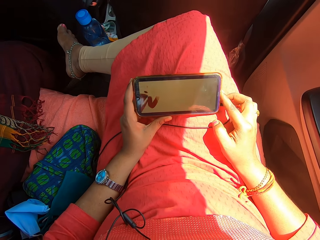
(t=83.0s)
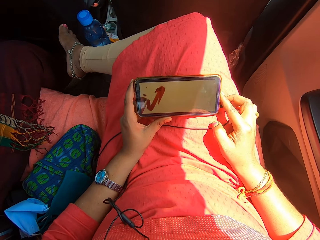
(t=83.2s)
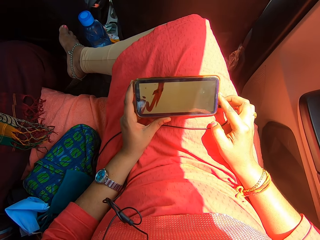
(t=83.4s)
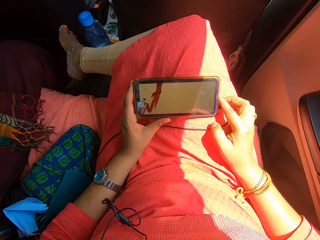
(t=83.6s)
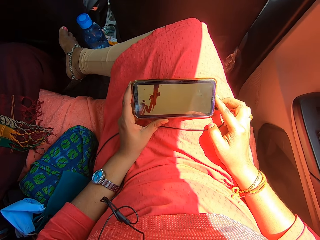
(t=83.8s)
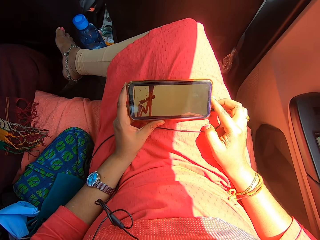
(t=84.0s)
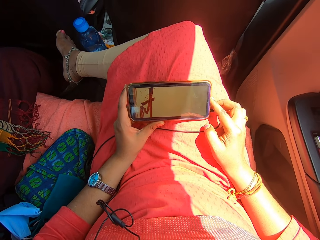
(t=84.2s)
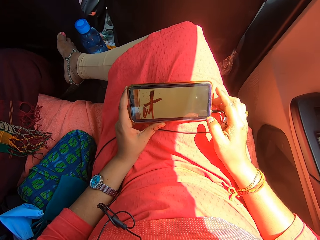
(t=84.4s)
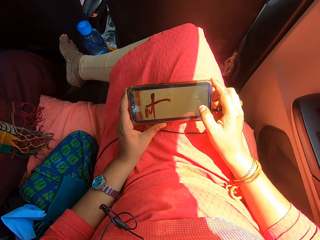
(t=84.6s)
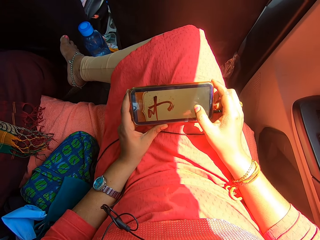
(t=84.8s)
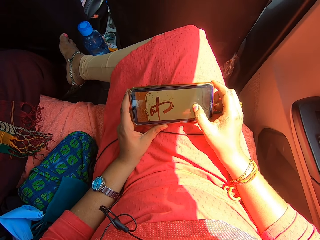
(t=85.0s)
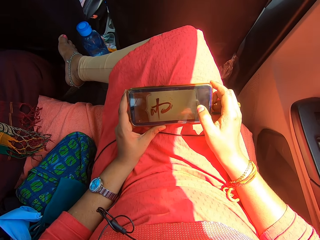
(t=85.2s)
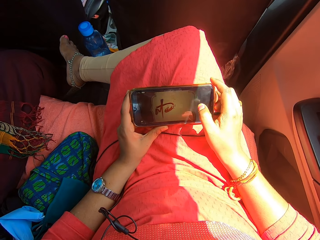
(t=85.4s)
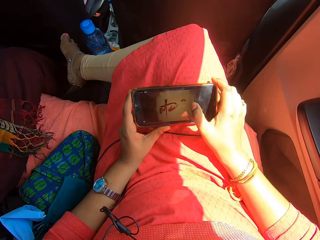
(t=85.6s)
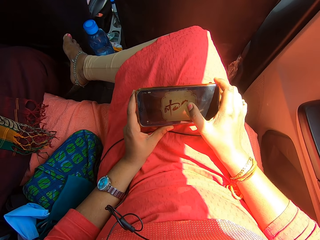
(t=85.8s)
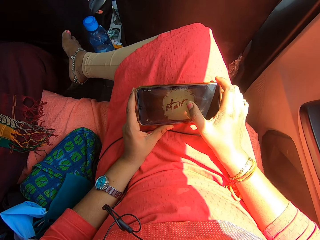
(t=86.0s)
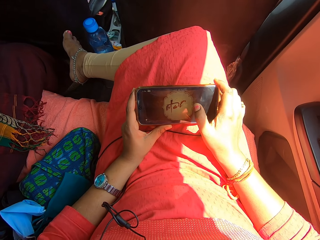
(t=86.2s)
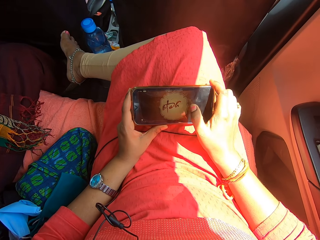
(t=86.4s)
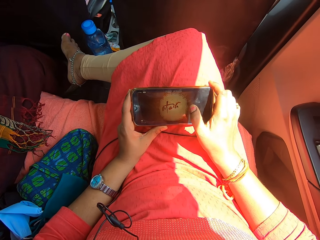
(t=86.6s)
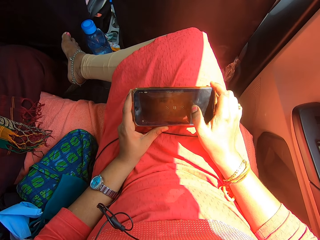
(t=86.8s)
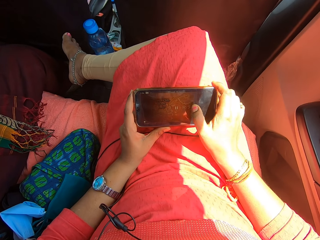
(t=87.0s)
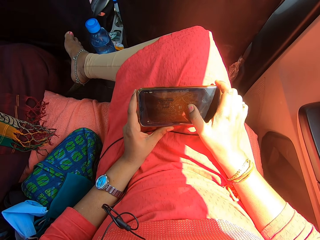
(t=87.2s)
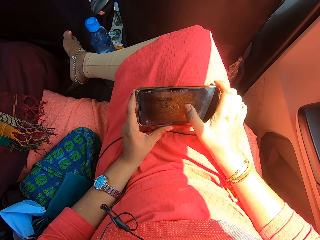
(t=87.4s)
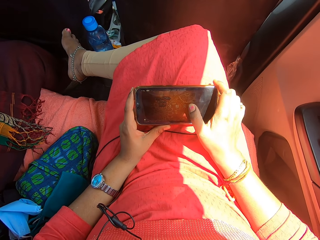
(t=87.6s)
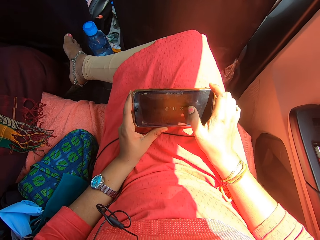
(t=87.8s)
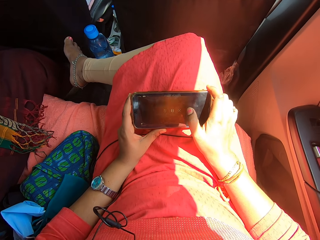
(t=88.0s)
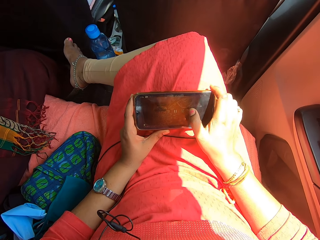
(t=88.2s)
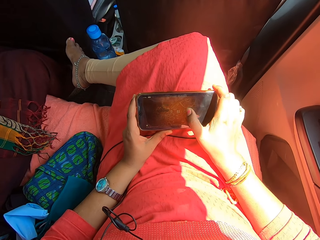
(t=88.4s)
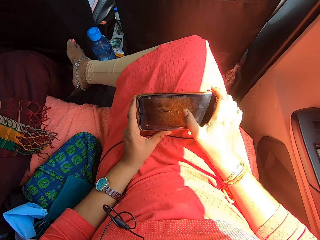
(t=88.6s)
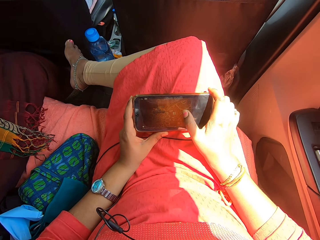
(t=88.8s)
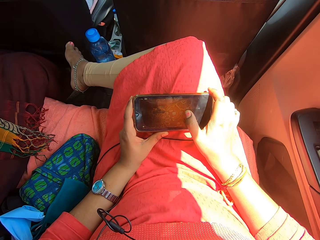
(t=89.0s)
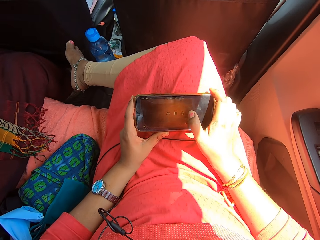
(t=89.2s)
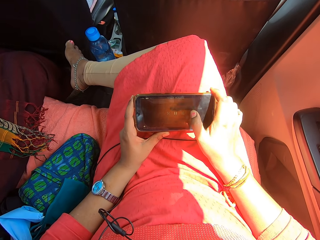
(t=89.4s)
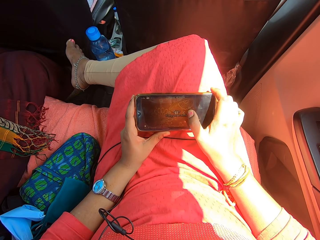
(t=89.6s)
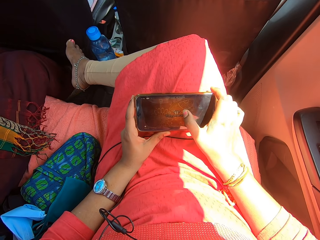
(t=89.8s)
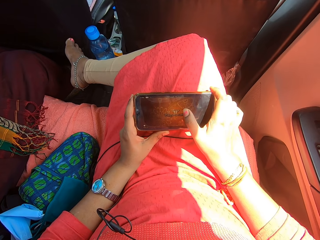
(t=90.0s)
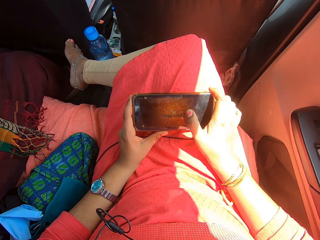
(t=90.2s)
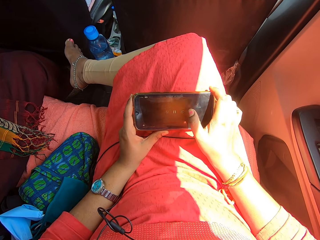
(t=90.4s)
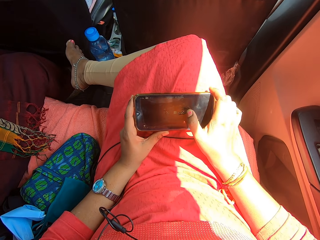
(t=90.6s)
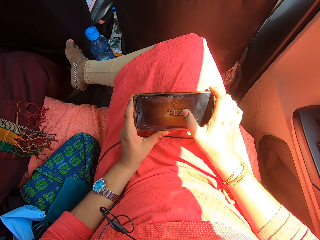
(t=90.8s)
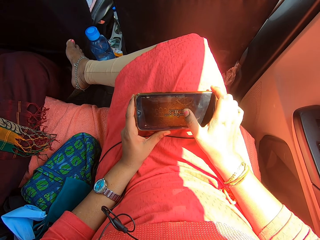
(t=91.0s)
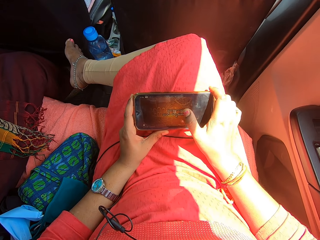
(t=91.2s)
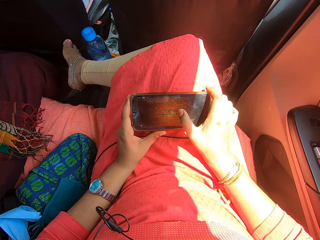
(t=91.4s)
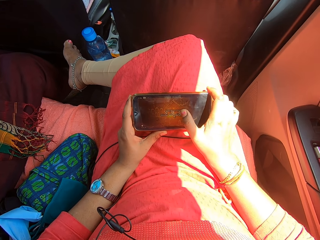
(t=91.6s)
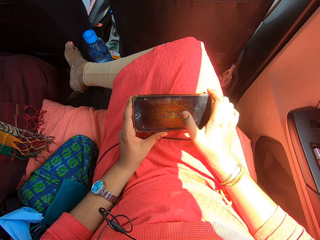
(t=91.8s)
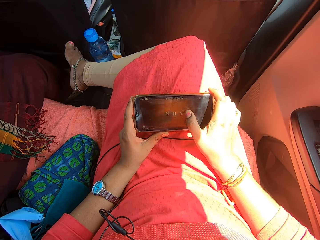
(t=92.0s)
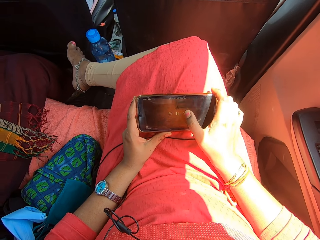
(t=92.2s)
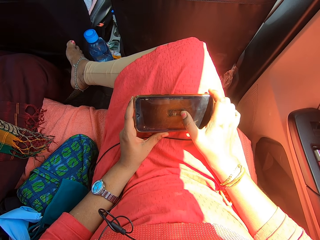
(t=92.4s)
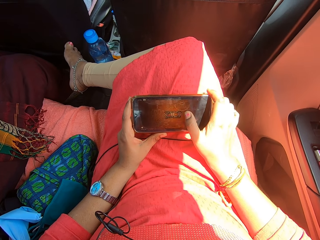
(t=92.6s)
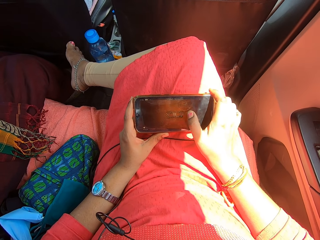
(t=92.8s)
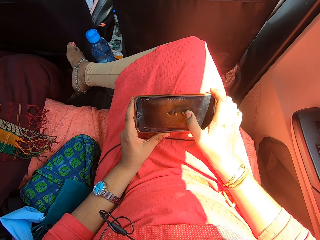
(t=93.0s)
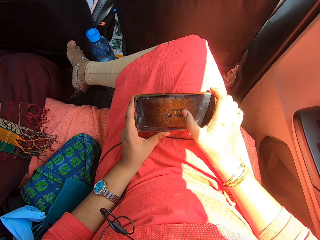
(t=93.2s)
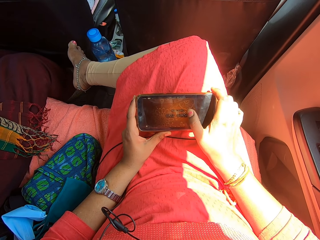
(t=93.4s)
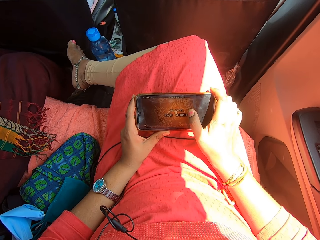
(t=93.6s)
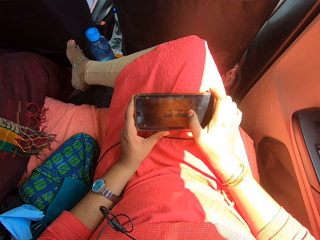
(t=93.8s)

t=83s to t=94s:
The camera wearer operates the mobile phone.

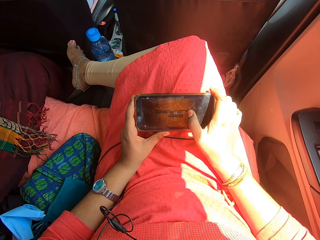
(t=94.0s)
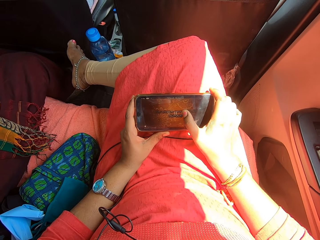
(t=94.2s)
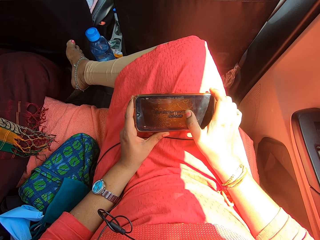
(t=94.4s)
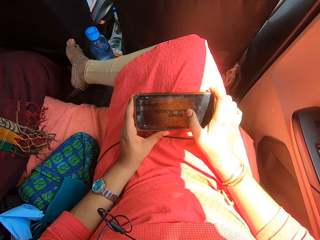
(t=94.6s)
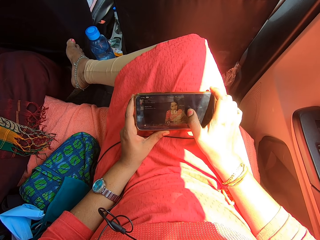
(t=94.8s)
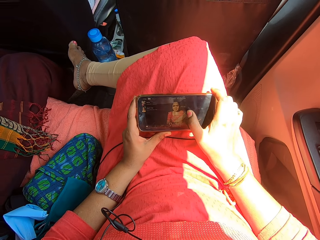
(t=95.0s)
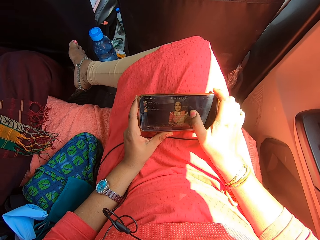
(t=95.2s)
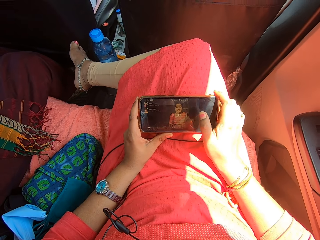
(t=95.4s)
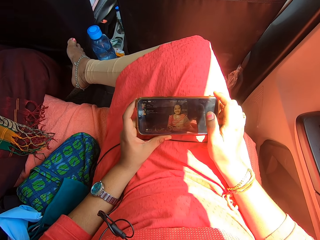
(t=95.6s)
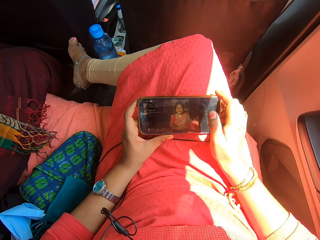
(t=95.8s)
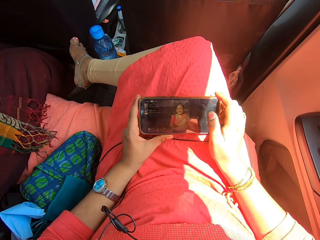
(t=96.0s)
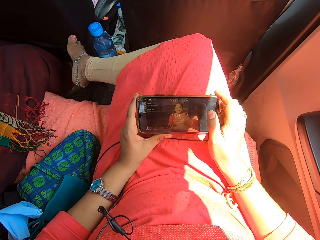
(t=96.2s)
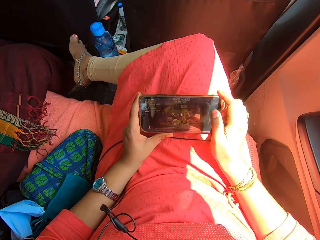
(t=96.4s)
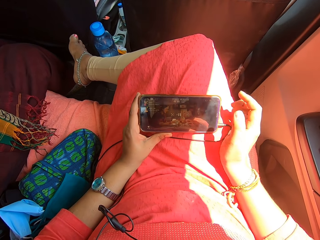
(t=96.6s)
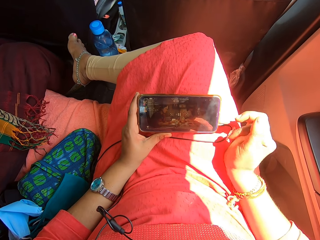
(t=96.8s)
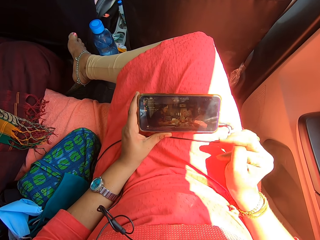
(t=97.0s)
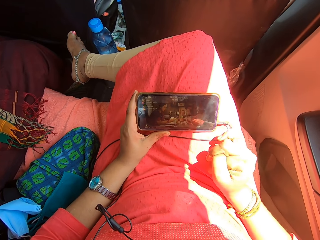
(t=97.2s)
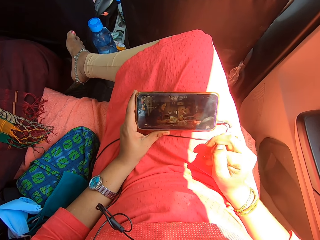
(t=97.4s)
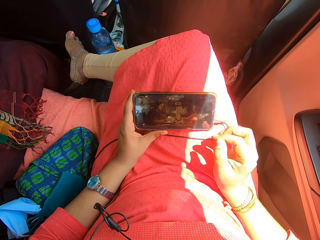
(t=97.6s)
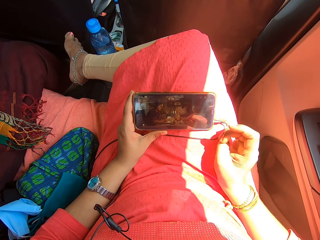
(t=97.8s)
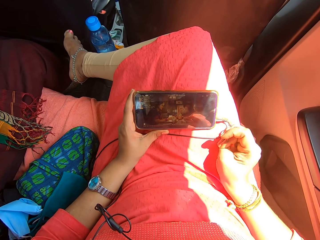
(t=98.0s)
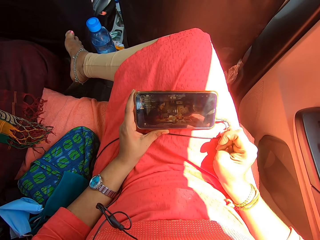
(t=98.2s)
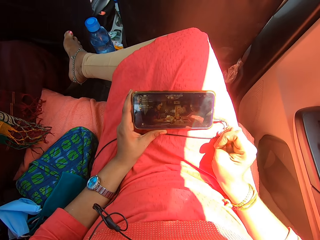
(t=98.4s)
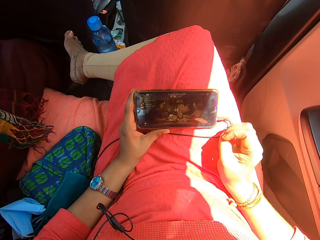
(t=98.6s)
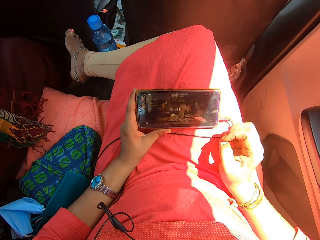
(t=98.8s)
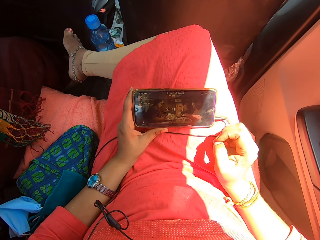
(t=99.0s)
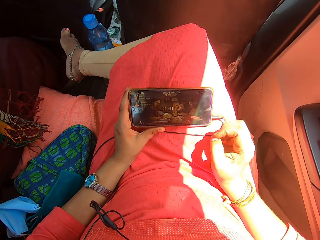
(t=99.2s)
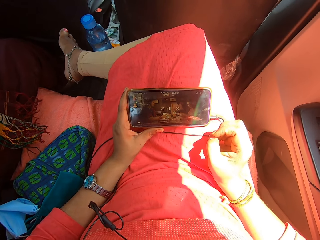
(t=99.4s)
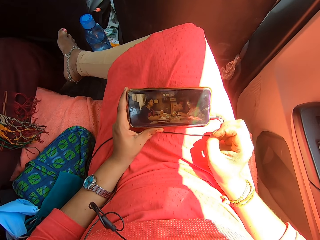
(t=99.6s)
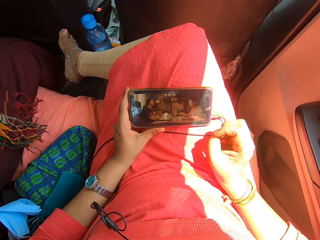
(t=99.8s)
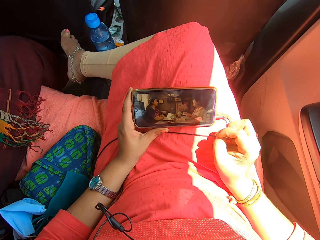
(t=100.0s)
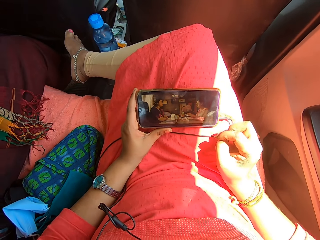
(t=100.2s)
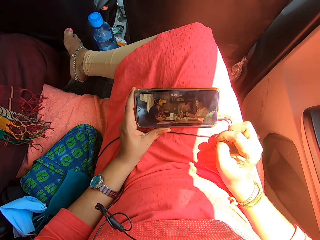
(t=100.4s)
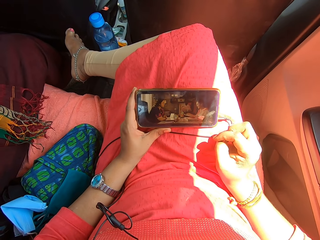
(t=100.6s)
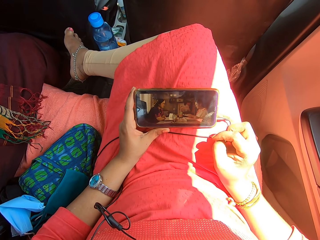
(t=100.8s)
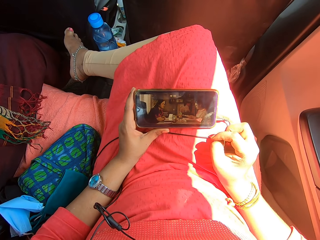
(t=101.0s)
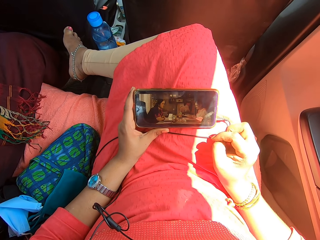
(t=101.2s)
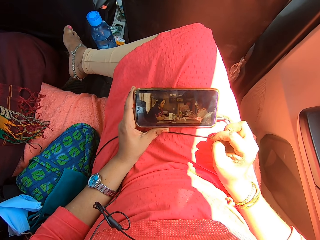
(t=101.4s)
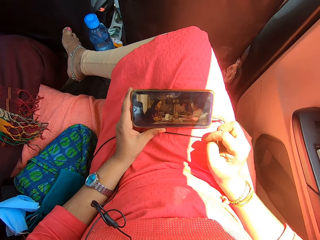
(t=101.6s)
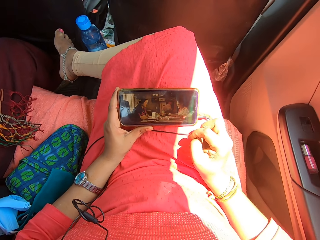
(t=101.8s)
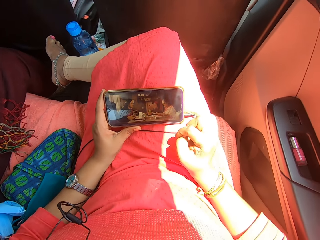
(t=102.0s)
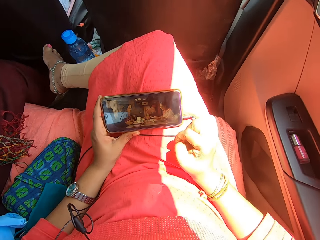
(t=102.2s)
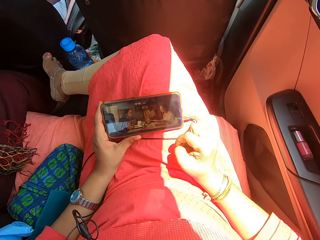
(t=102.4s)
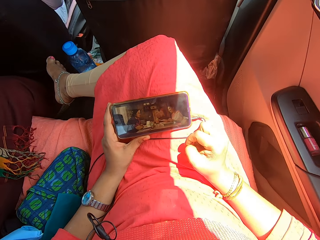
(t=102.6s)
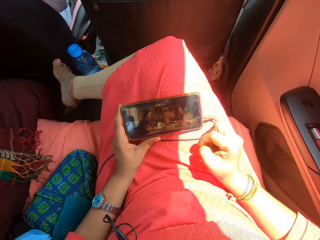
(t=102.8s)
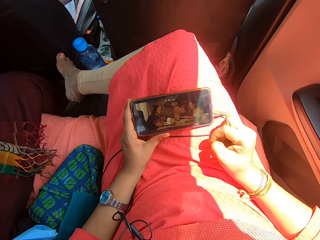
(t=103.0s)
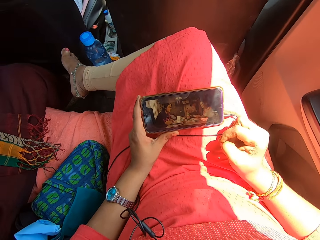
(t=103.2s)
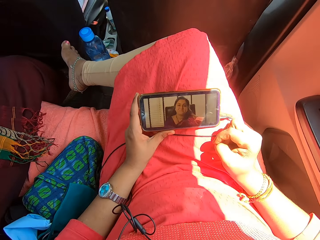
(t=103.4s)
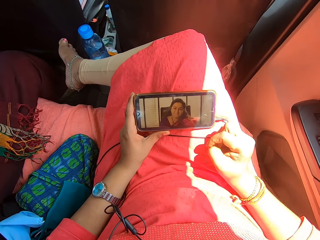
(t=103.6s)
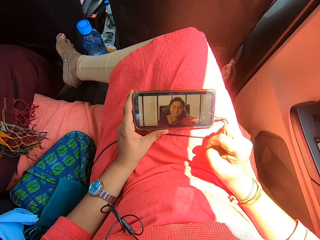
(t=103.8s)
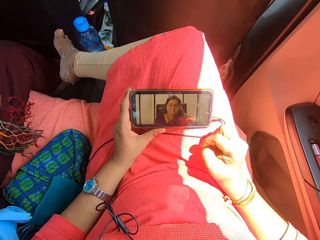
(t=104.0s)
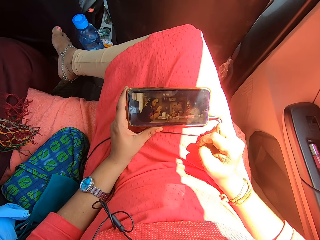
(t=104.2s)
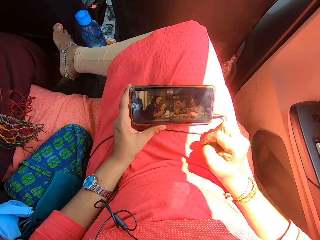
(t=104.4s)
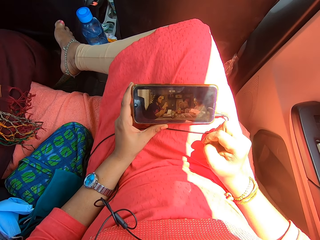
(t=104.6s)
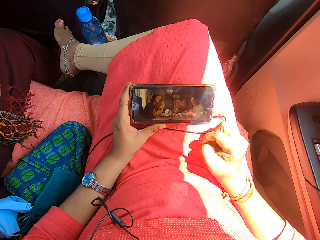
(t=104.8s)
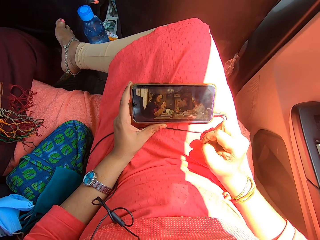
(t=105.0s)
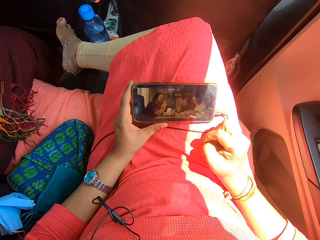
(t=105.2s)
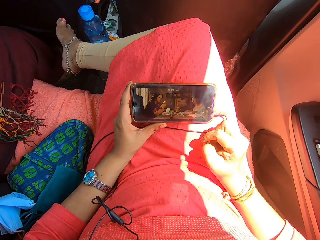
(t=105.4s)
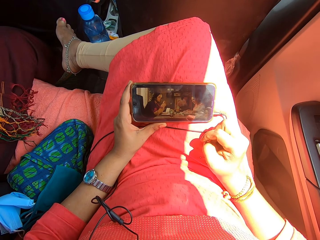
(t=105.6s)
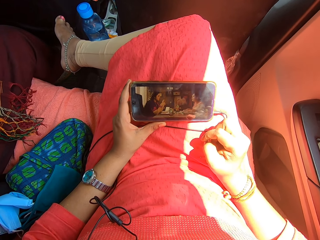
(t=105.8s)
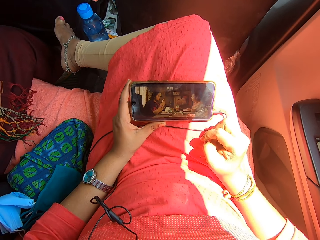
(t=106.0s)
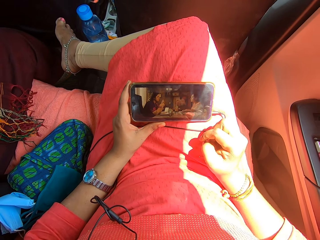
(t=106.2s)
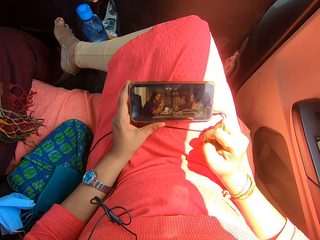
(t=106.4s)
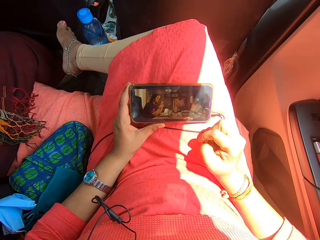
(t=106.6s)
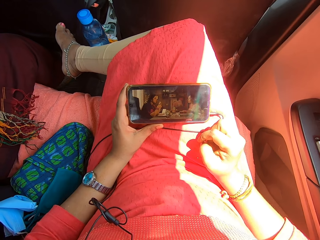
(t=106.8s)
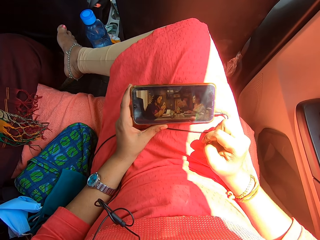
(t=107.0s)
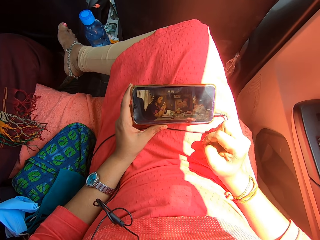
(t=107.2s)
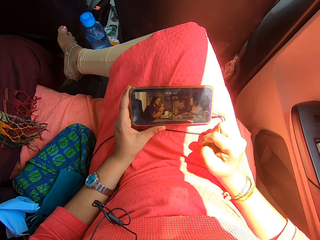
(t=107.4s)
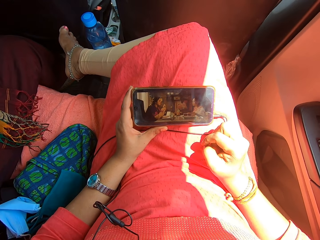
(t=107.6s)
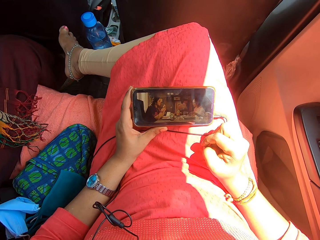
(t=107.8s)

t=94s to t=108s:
The camera wearer looks at the mobile phone. She touches her fingers. She rubs her fingers. She looks at the mobile phone.
